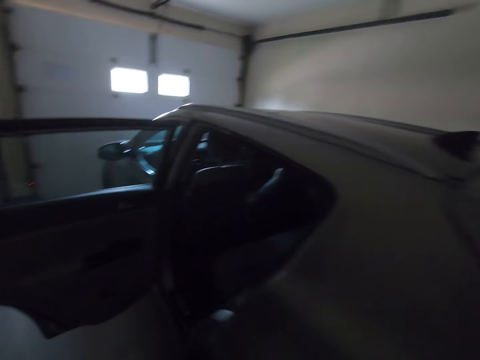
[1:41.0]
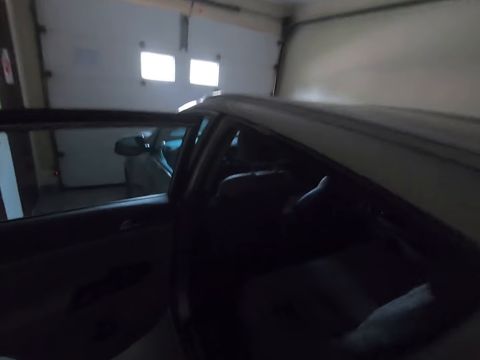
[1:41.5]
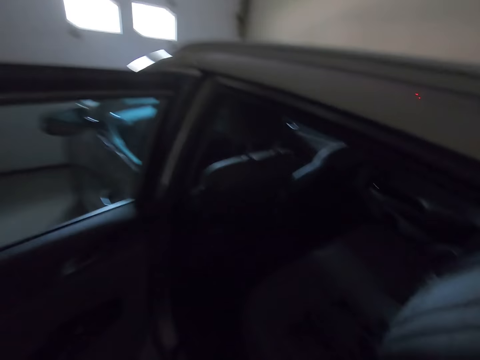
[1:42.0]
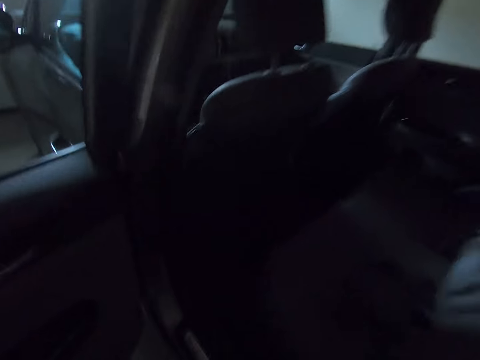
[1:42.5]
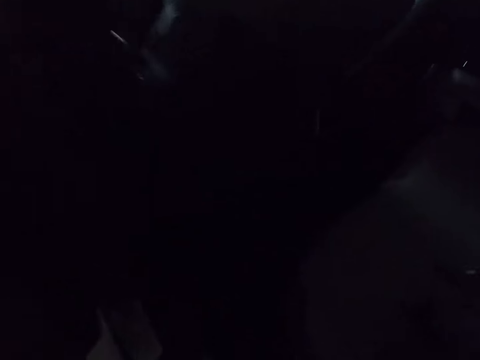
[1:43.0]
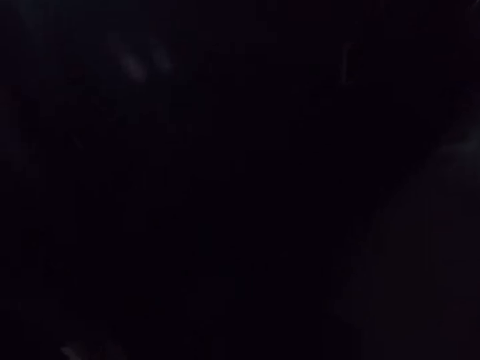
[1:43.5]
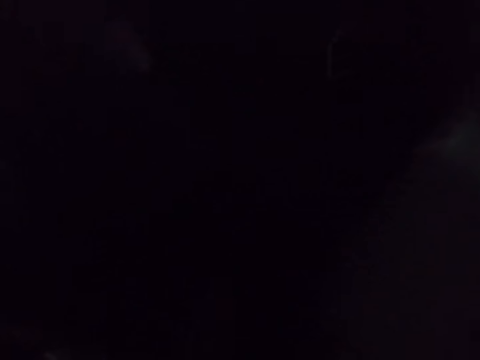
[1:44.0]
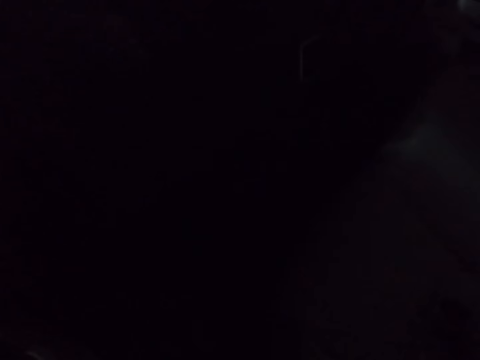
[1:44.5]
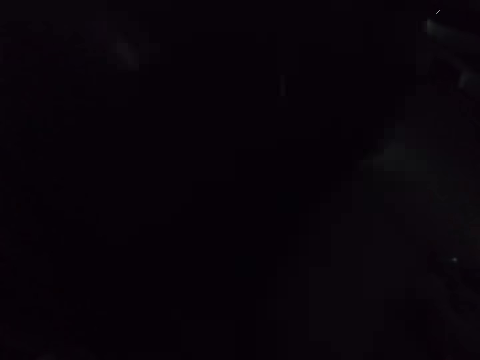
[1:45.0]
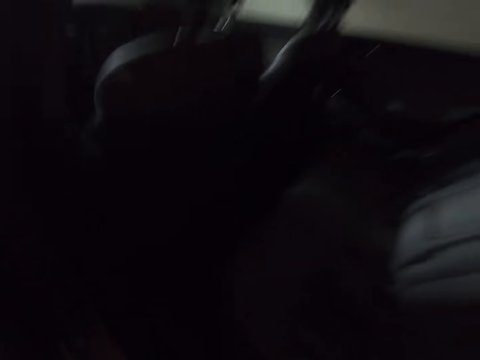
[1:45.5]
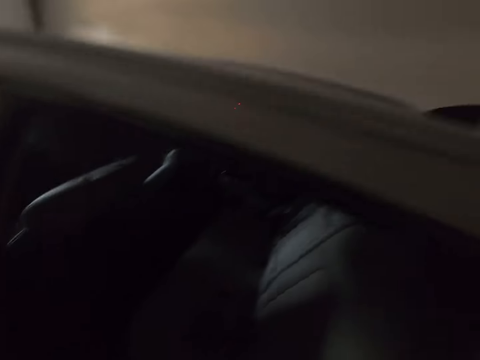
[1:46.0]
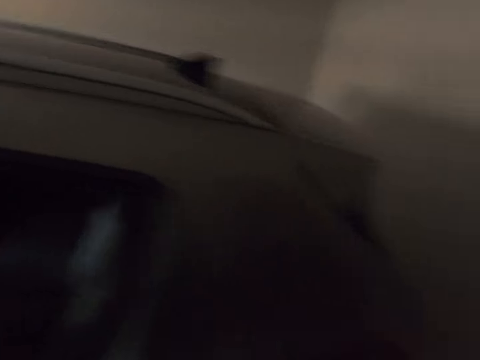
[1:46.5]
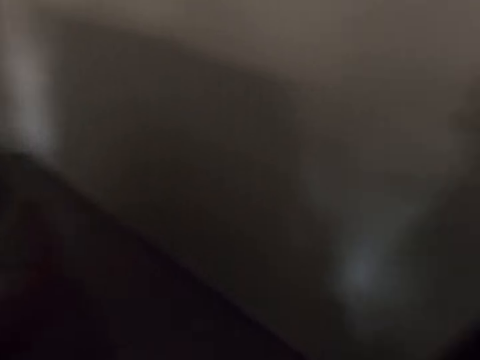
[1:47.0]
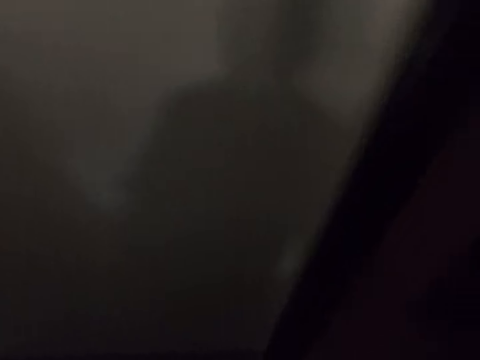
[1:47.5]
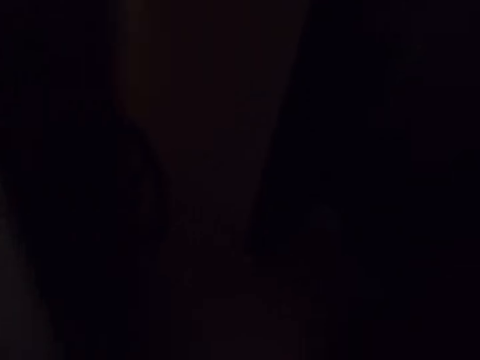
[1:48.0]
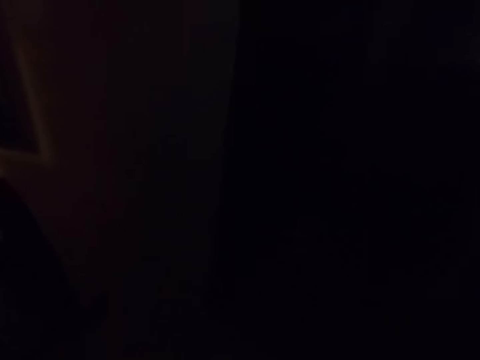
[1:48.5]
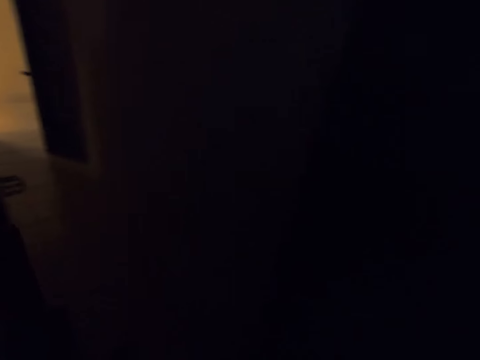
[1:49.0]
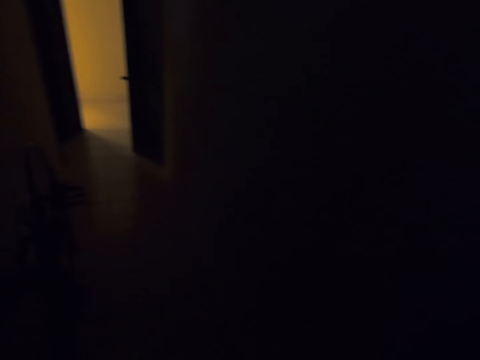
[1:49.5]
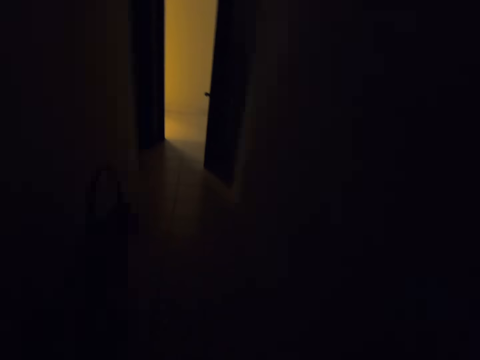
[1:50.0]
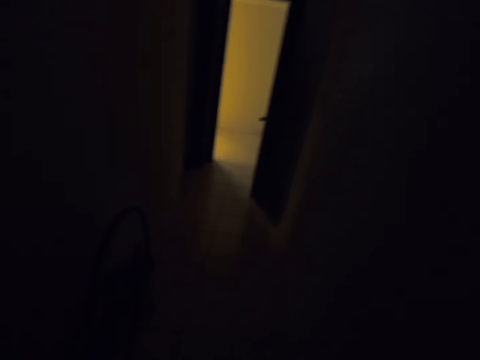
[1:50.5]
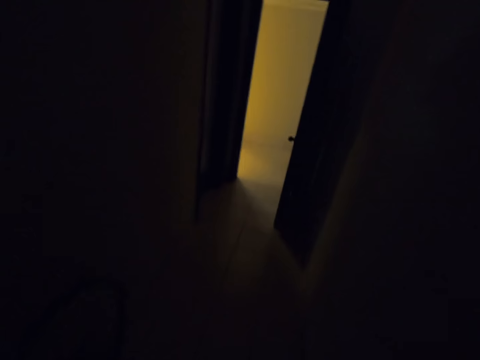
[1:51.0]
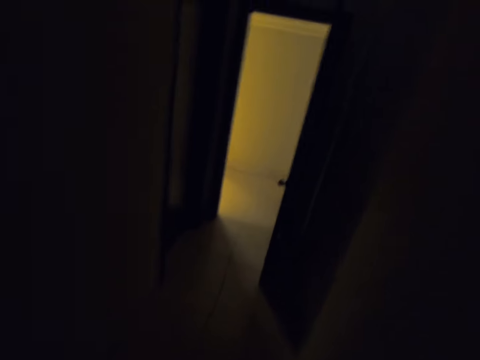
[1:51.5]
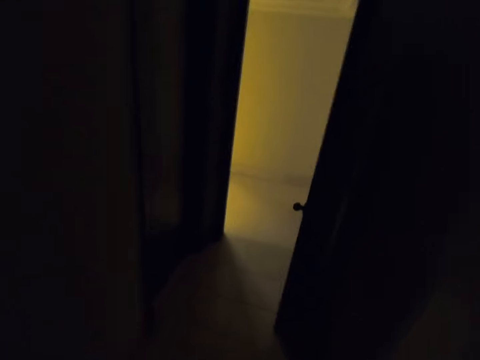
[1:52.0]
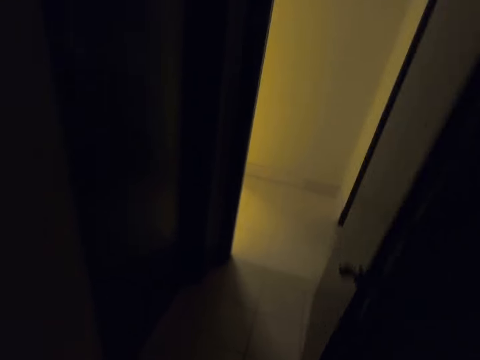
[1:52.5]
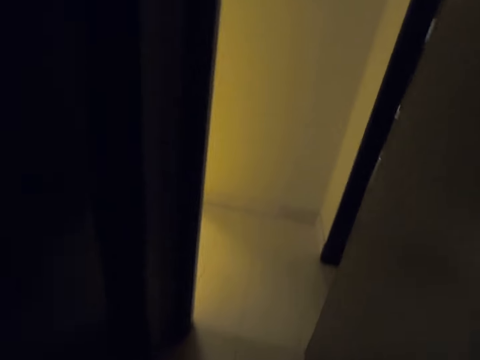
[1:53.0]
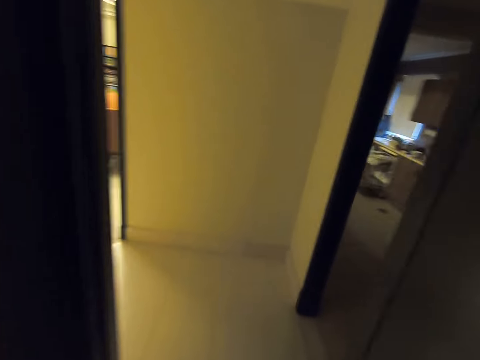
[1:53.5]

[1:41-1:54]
The camera wearer looks inside the car. They walk back in the house.

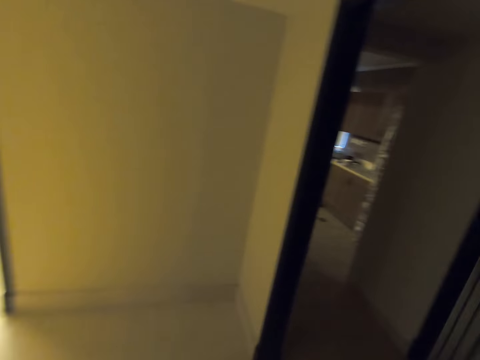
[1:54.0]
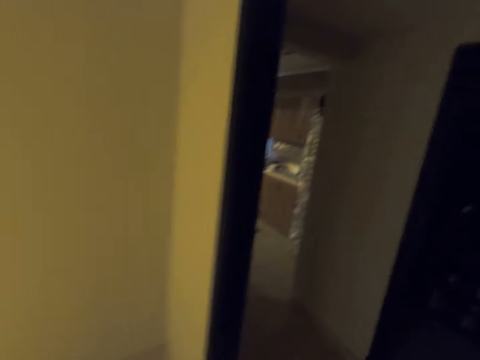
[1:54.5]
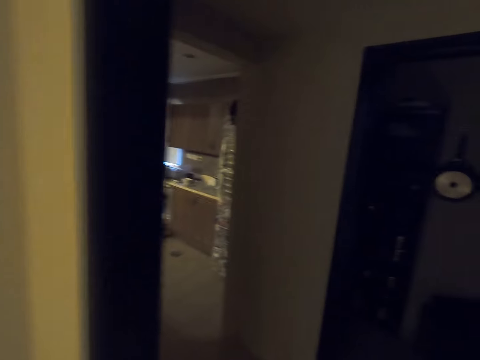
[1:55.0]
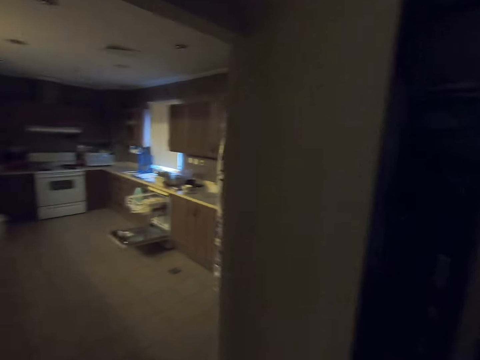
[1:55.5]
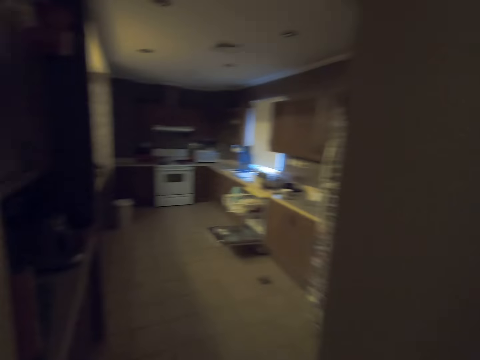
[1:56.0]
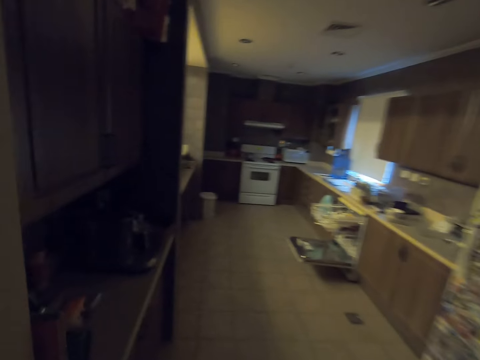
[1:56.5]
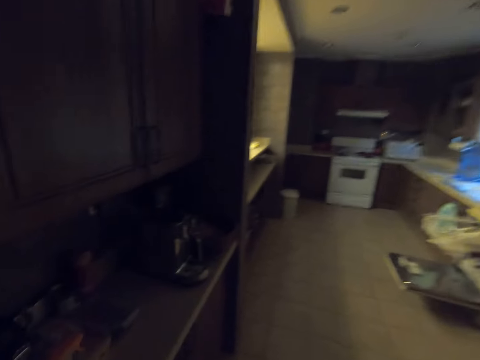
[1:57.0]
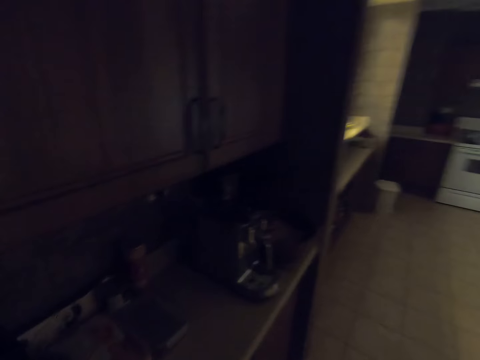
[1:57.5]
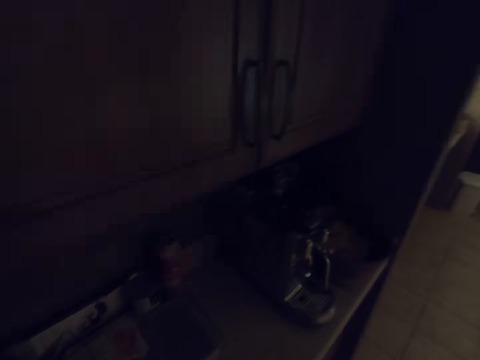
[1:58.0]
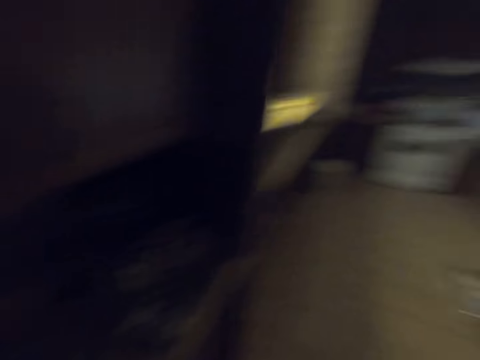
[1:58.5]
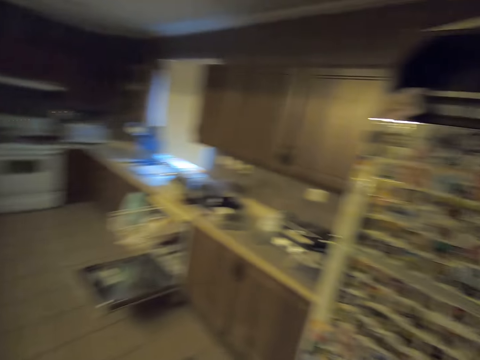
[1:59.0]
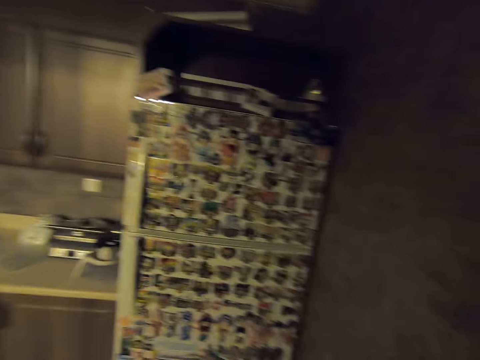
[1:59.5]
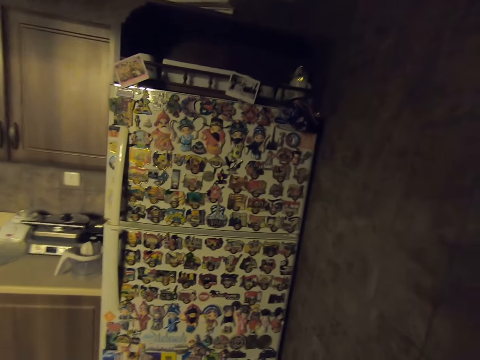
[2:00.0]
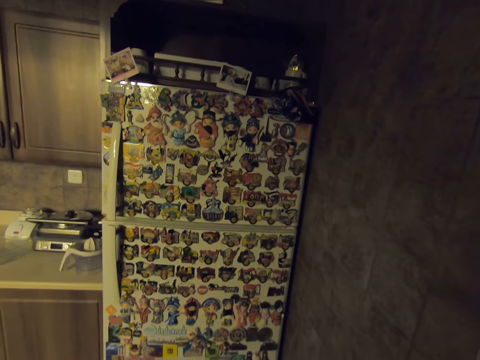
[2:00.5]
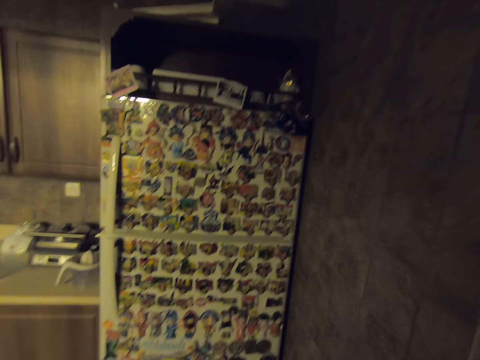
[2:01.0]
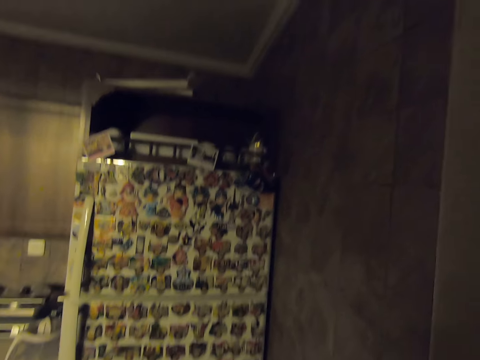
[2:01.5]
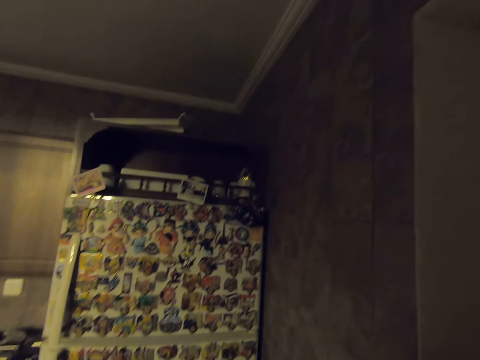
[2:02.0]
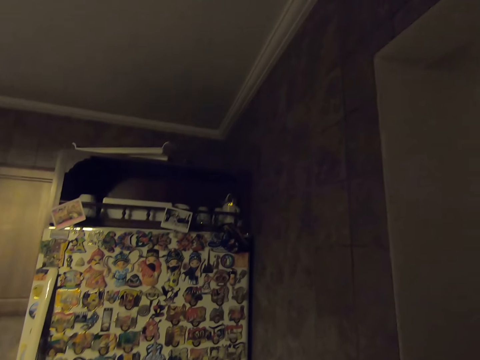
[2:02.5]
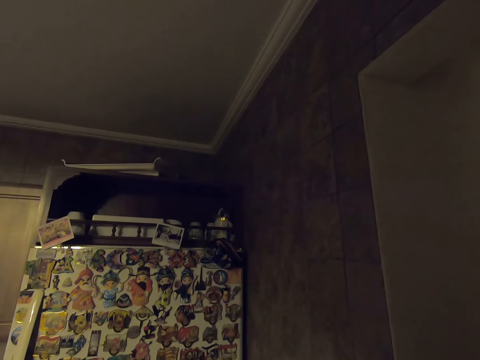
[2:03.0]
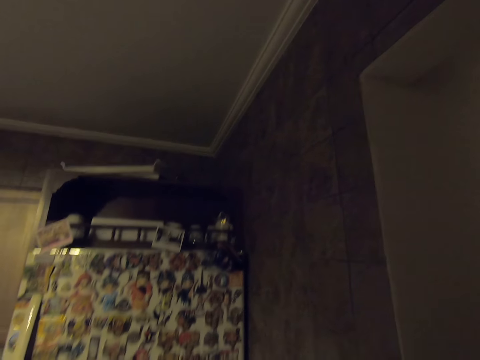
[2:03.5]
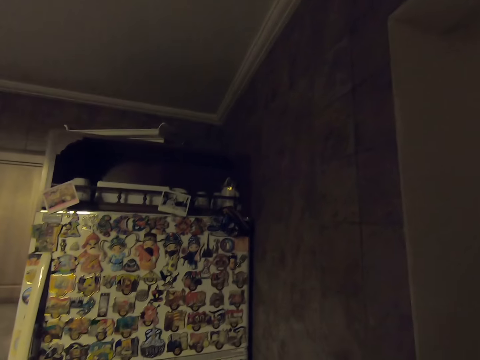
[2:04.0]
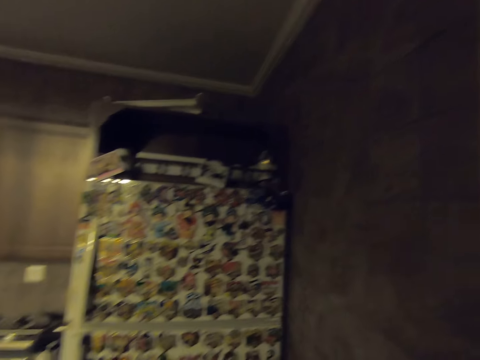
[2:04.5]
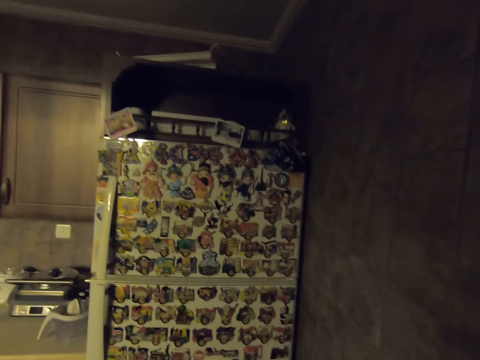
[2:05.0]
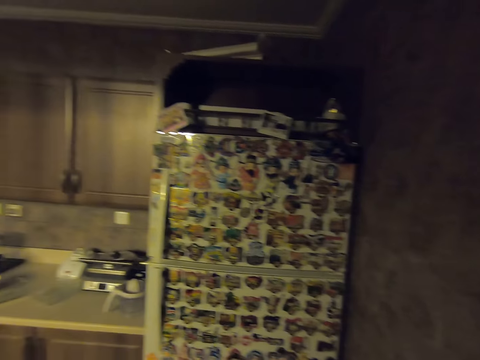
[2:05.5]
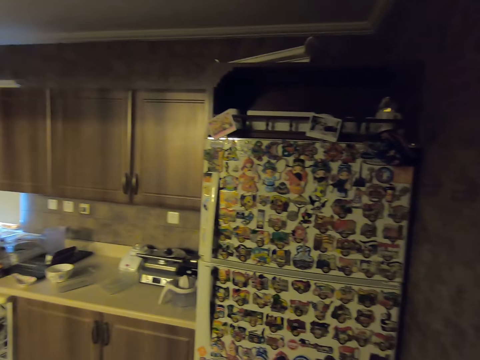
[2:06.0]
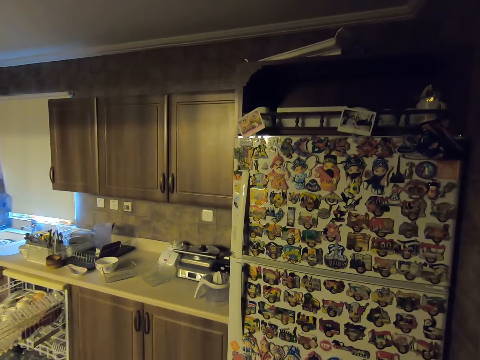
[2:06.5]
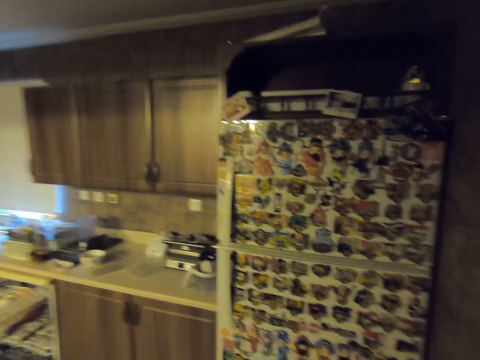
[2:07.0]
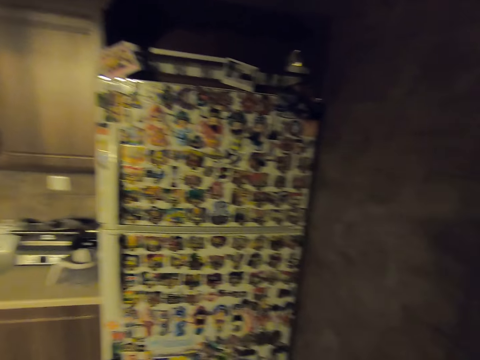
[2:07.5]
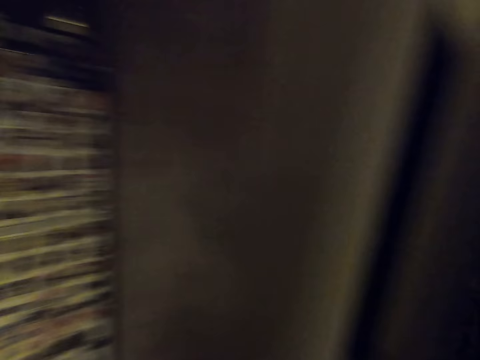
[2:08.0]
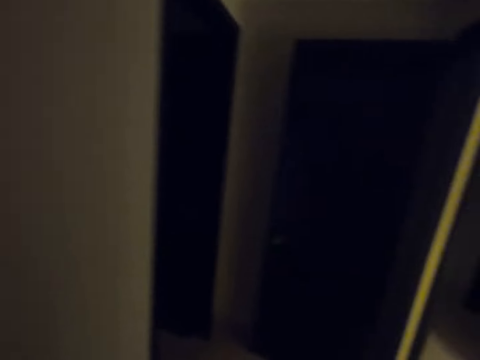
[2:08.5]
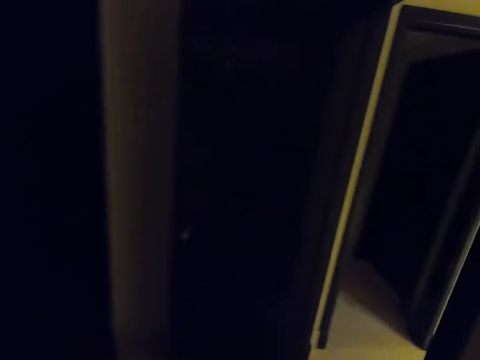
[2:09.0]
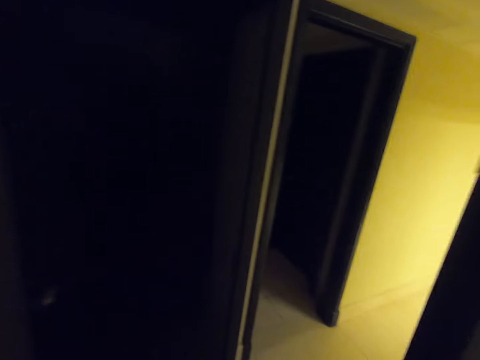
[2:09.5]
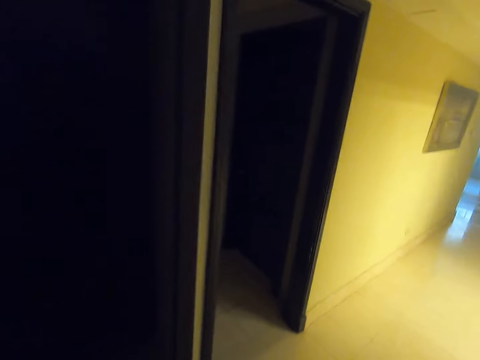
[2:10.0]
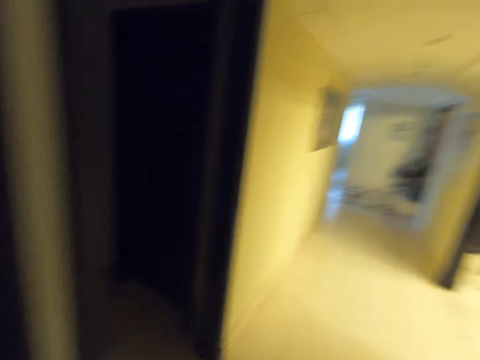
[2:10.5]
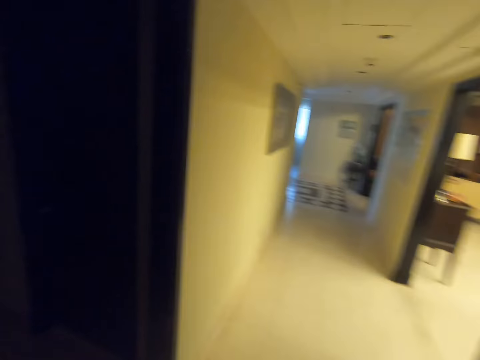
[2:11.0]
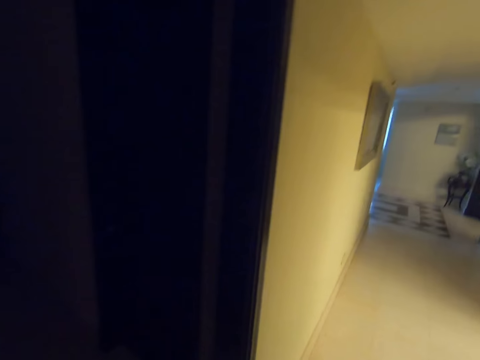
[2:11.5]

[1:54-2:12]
The camera wearer walks into the kitchen. They look around. They walk out of the kitchen.
